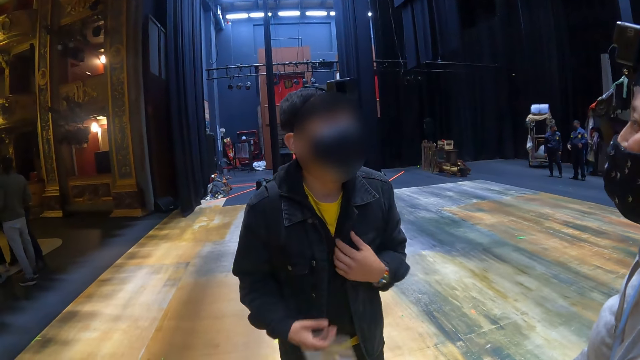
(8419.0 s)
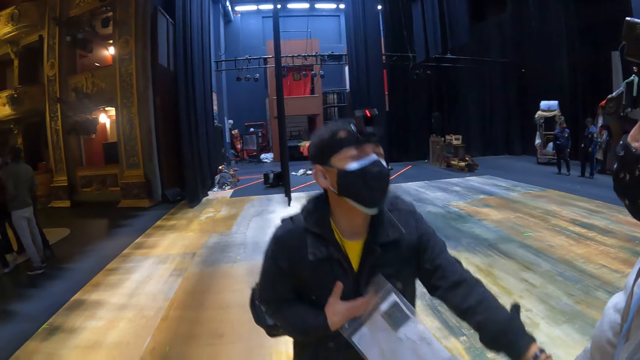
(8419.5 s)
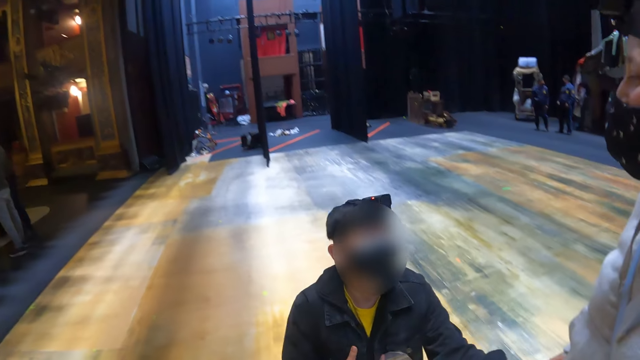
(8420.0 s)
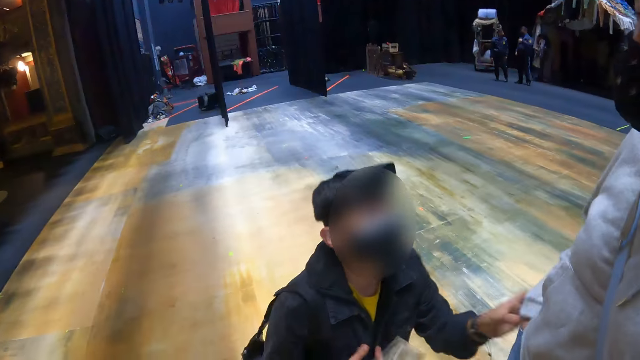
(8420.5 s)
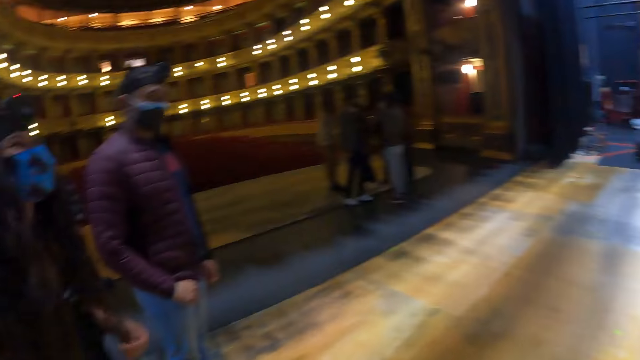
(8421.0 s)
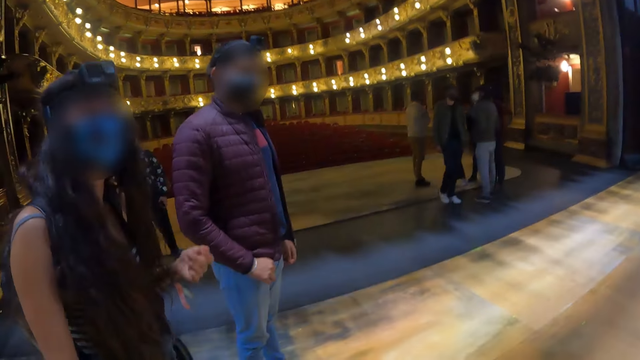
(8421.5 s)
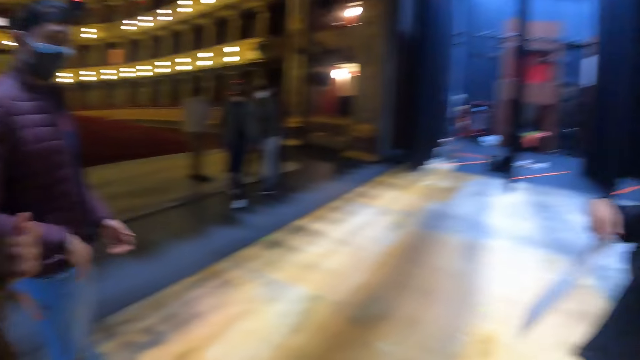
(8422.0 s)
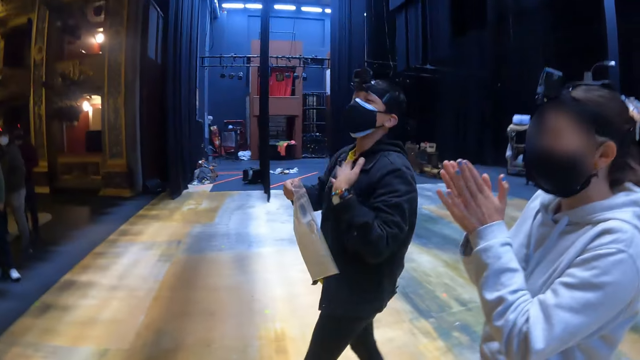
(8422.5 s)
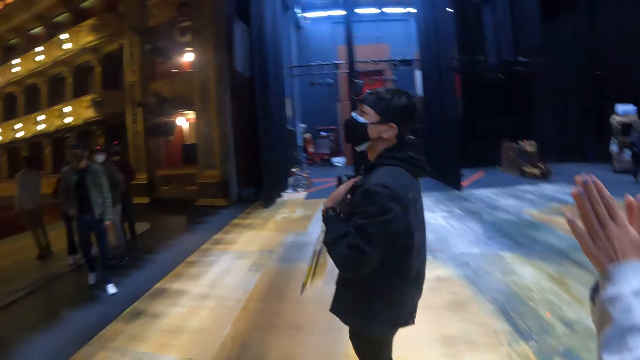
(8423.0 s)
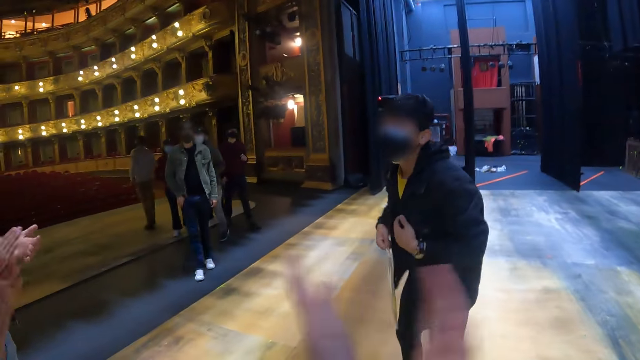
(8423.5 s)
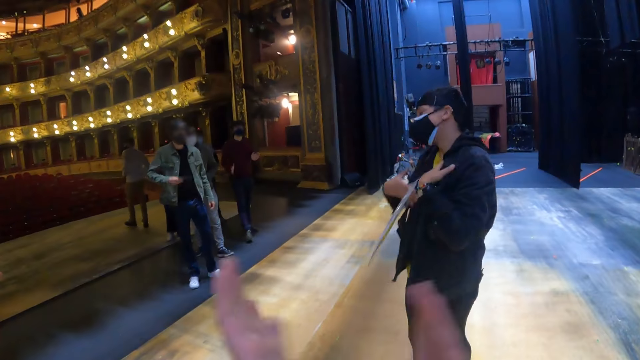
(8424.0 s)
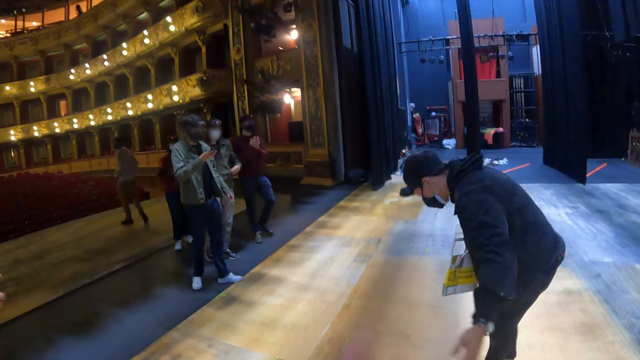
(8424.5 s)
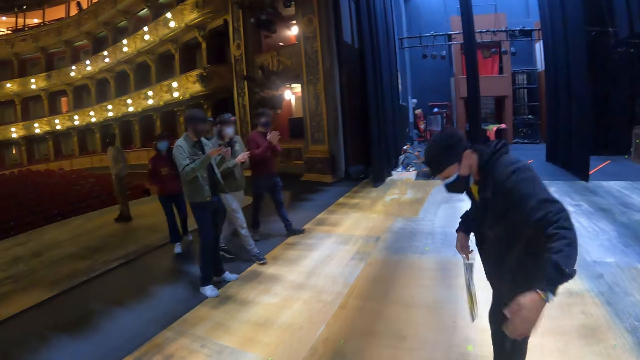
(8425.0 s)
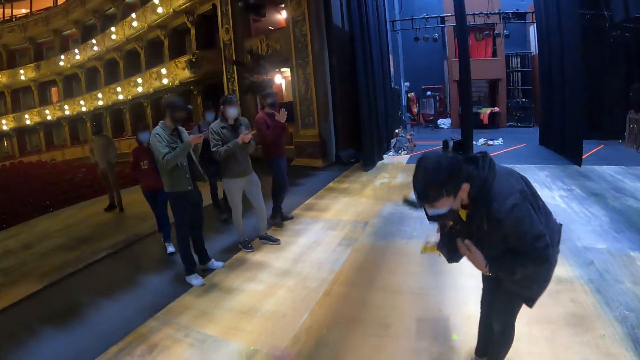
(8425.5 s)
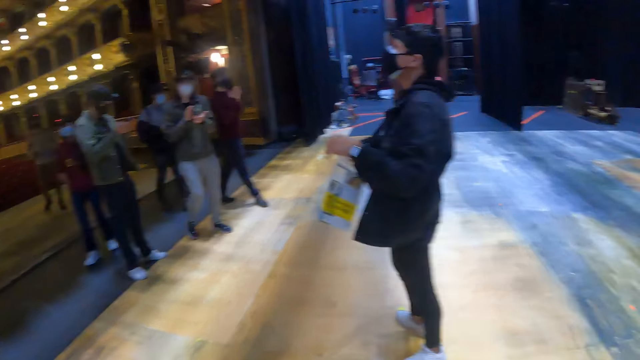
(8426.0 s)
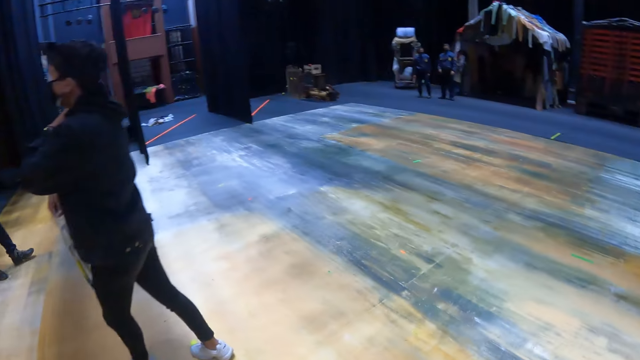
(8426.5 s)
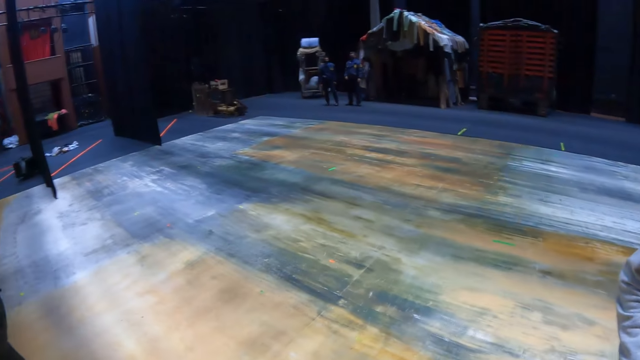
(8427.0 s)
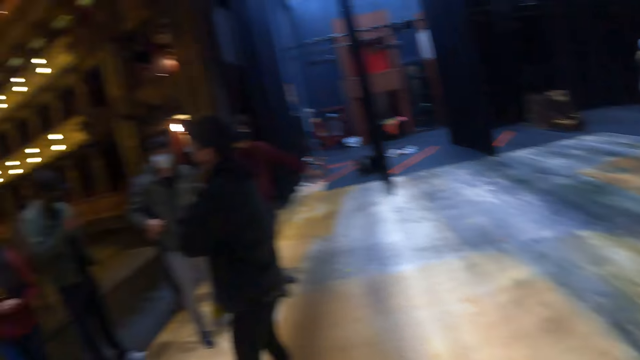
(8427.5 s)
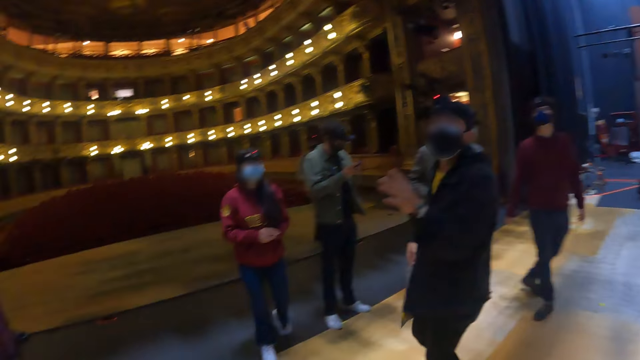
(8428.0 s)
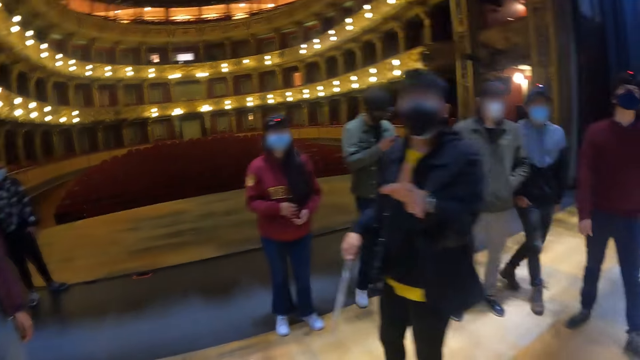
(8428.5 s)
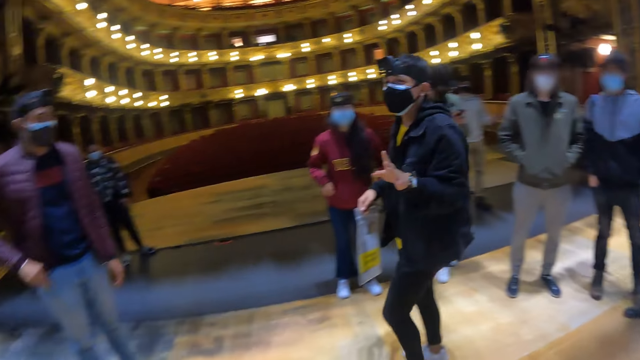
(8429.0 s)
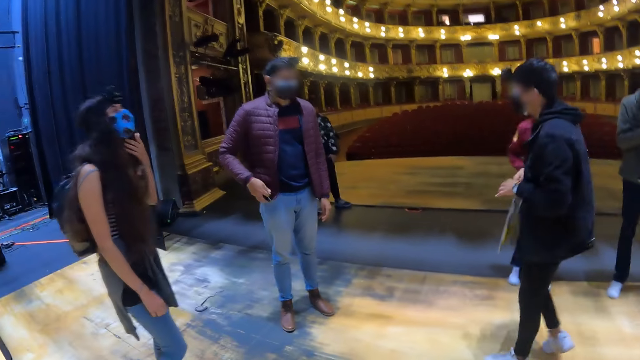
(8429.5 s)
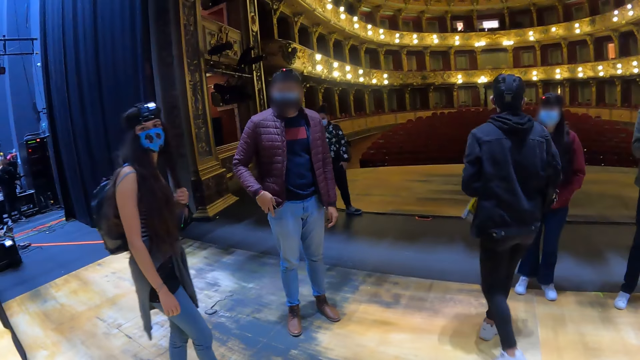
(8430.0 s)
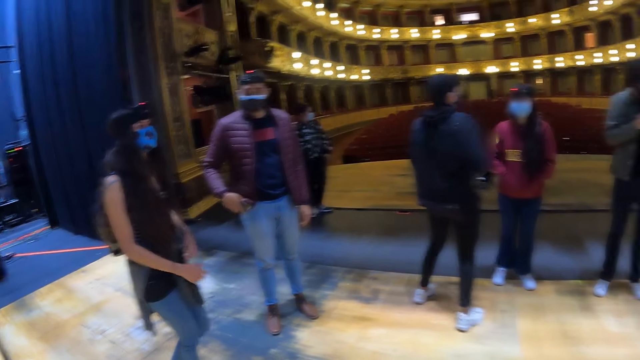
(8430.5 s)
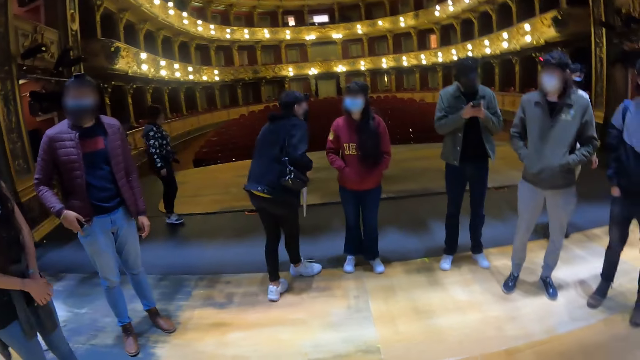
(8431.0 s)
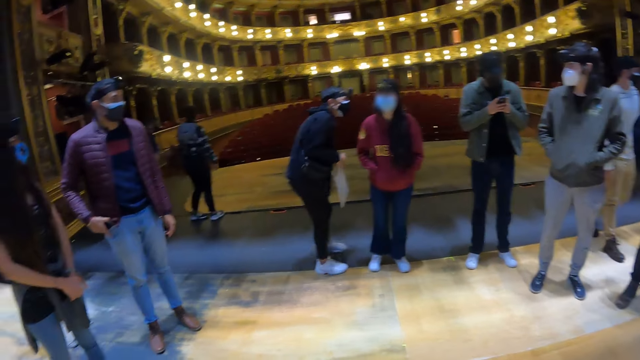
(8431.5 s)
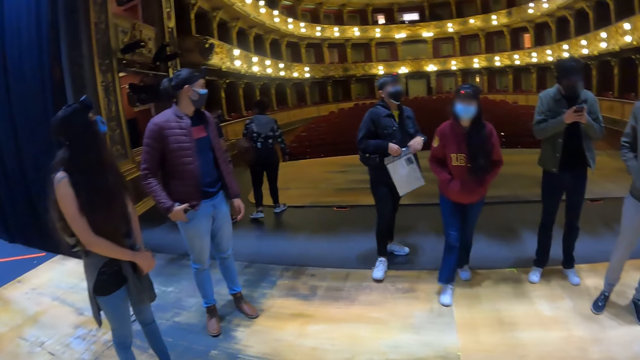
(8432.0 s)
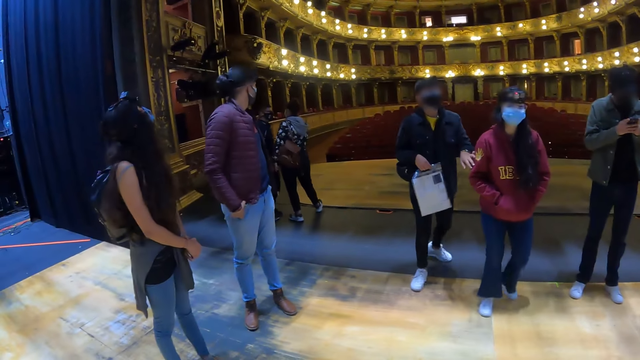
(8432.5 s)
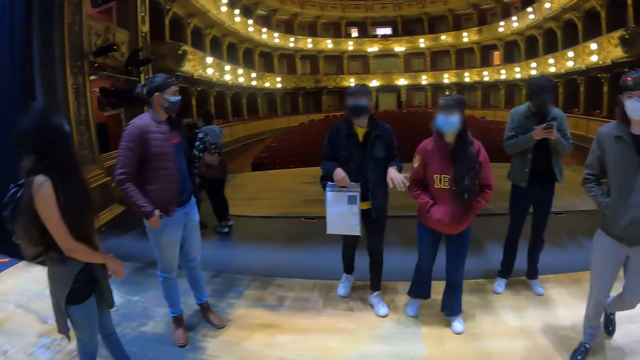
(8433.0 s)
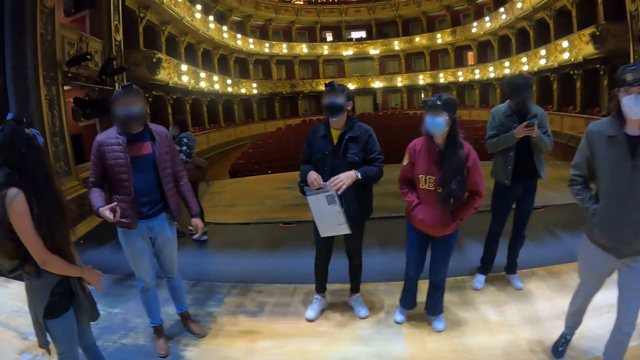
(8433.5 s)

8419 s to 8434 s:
A man kneels next to a person. The camera wearer looks around in the theater. The camera wearer and a woman clap hands. The man uses gestures. The camera wearer looks around in the theater. The man walks around in the theater. The camera wearer faces colleagues.

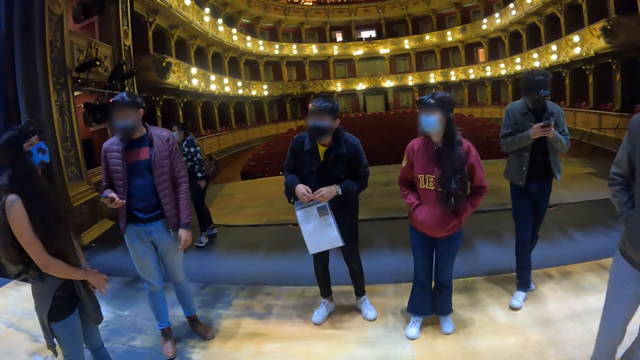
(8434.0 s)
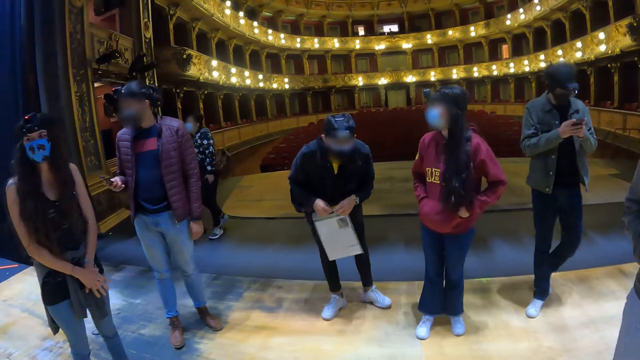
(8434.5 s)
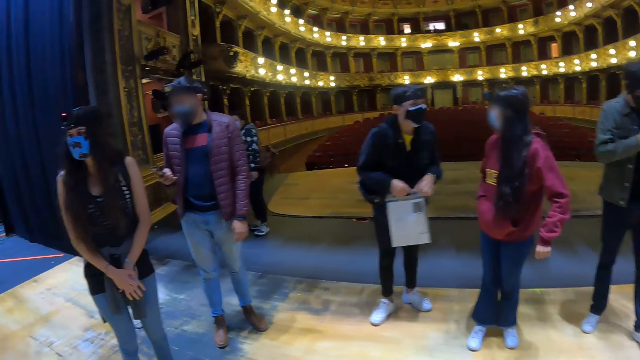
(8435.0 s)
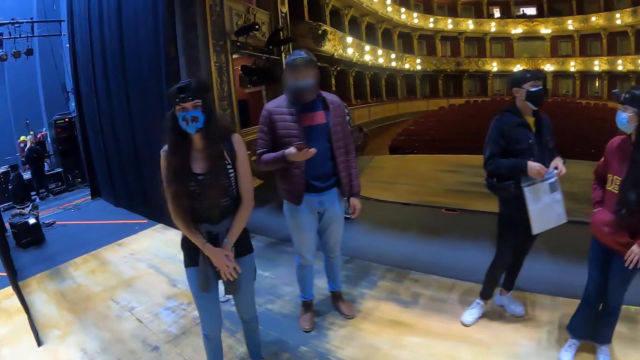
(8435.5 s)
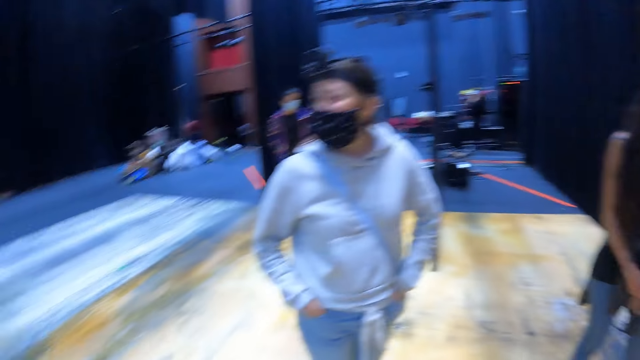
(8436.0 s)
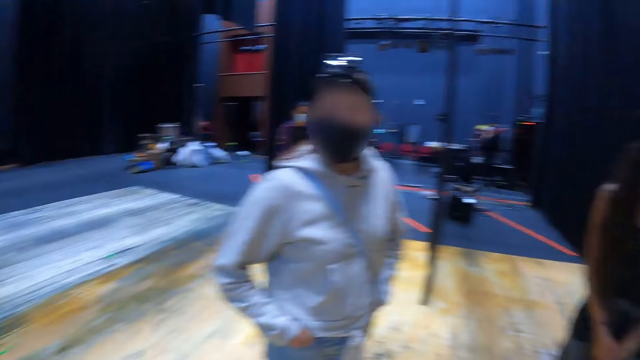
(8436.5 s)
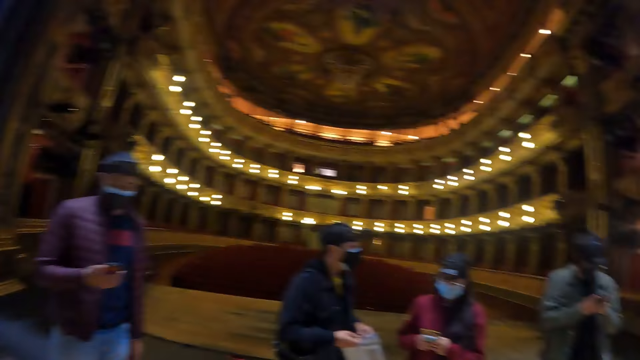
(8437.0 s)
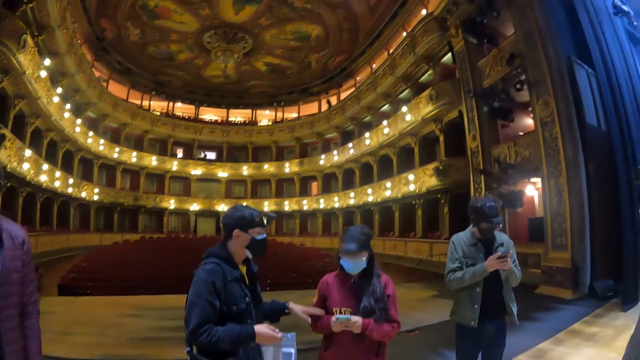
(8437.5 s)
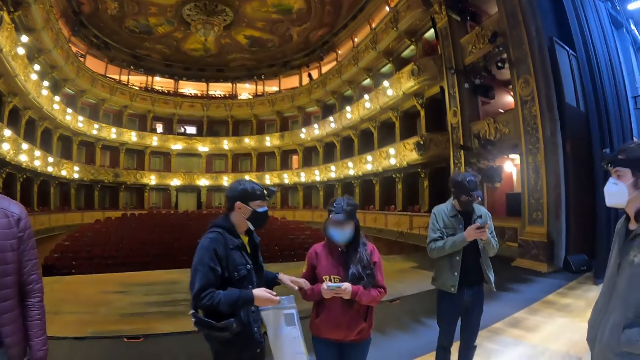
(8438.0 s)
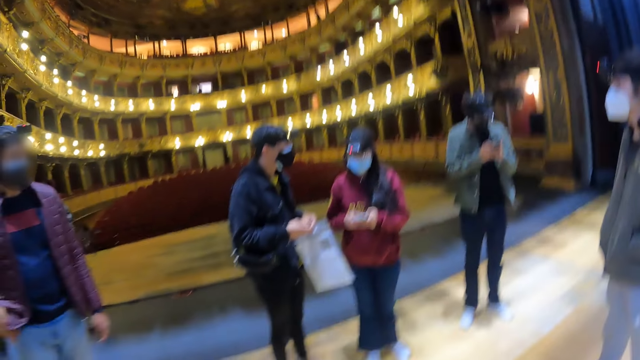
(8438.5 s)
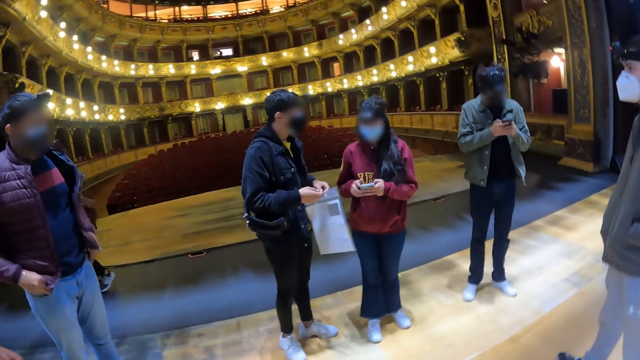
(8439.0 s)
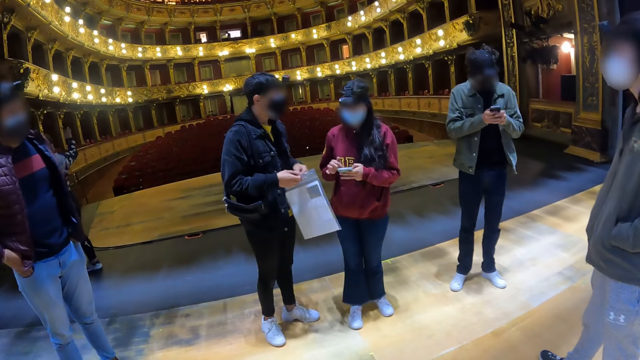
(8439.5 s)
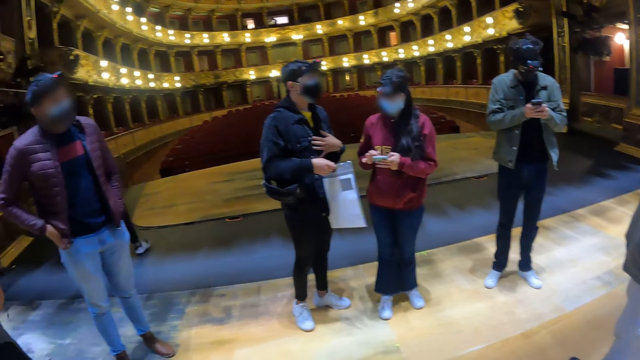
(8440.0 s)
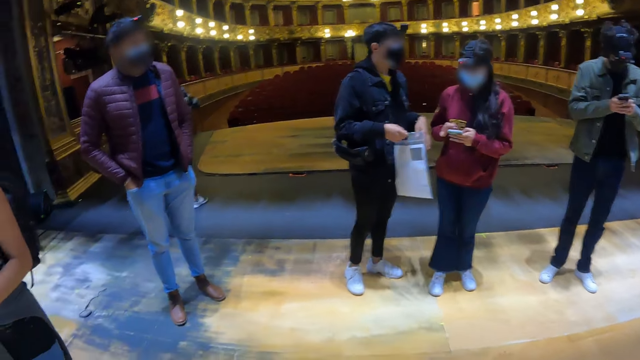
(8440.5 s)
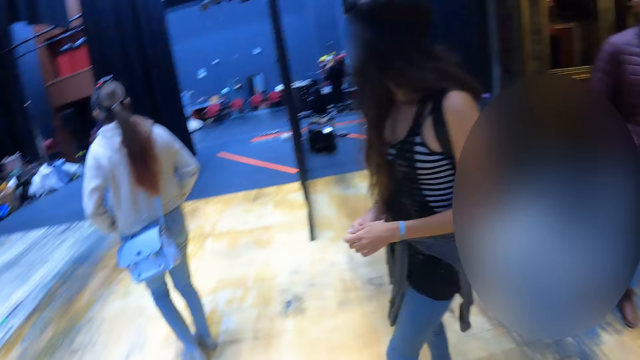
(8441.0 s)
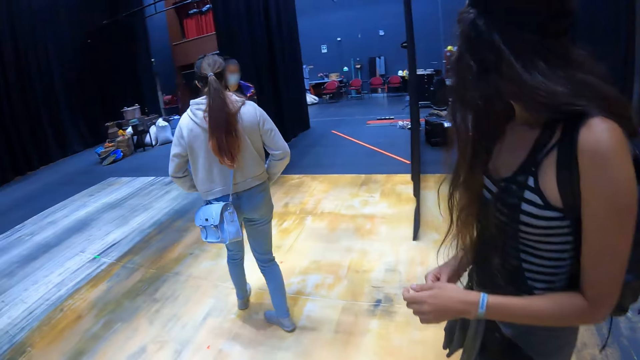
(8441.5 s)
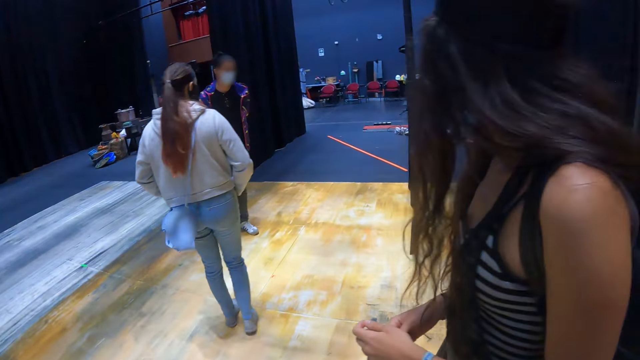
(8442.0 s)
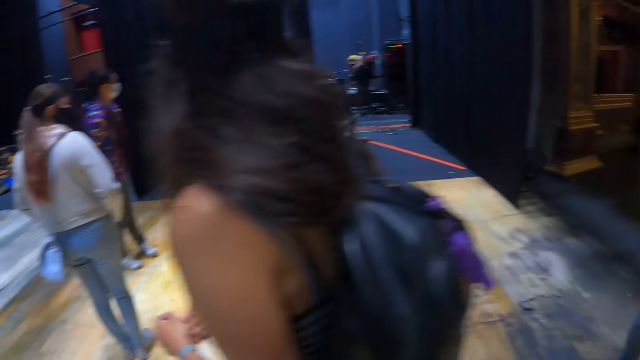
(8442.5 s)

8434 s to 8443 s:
The camera wearer looks around. They look aside.
